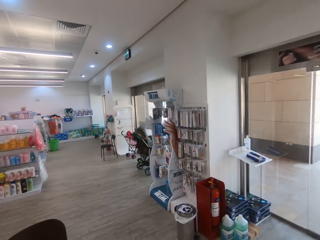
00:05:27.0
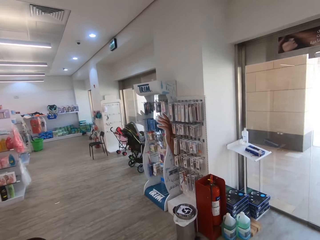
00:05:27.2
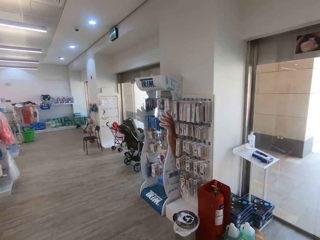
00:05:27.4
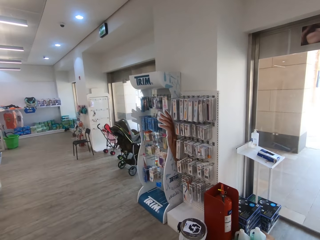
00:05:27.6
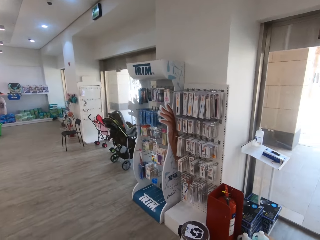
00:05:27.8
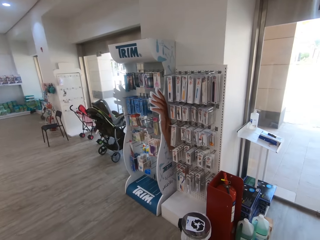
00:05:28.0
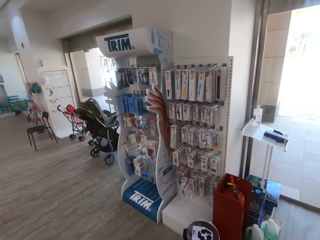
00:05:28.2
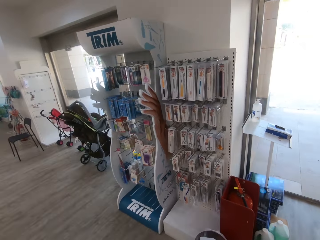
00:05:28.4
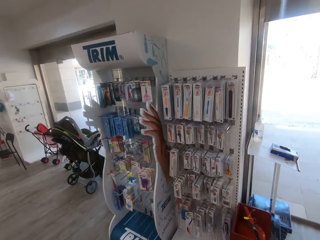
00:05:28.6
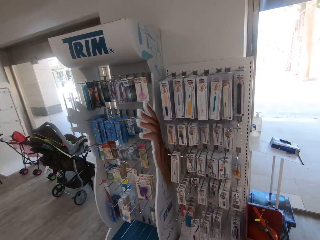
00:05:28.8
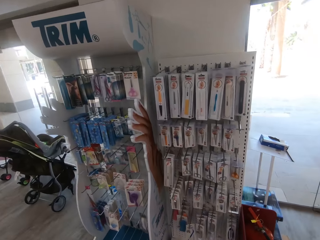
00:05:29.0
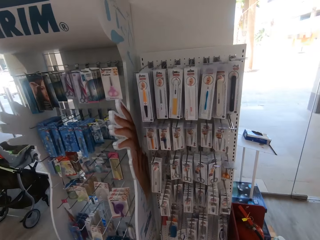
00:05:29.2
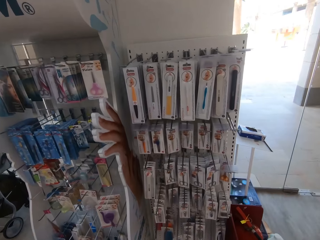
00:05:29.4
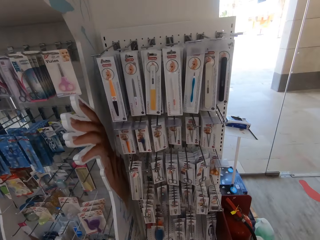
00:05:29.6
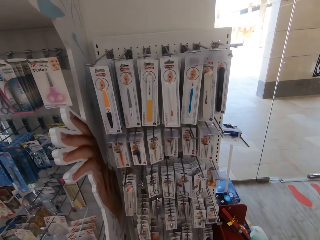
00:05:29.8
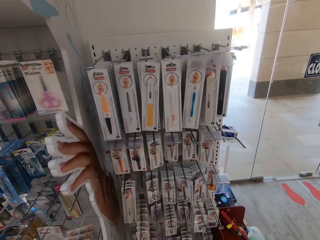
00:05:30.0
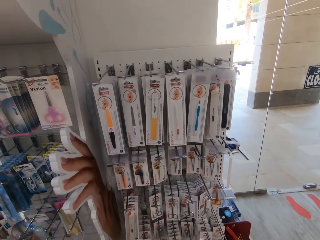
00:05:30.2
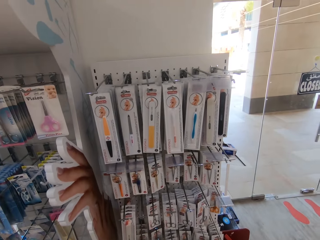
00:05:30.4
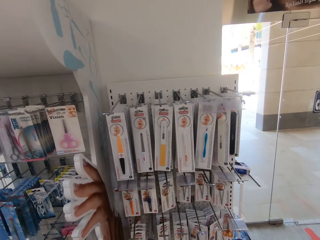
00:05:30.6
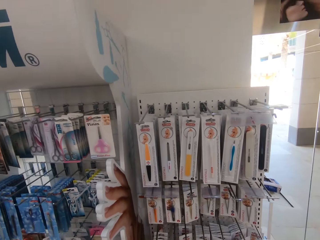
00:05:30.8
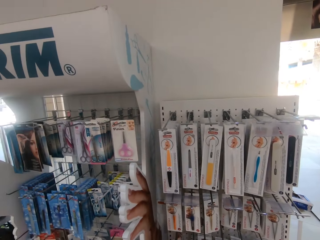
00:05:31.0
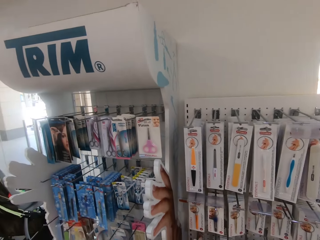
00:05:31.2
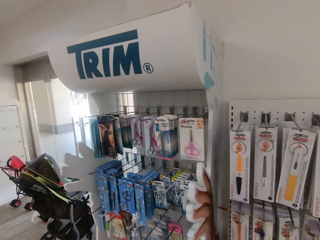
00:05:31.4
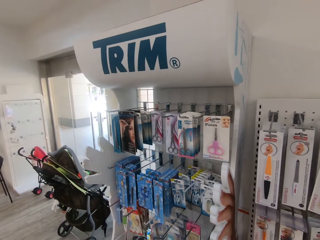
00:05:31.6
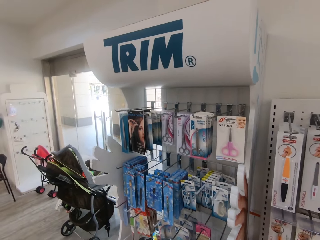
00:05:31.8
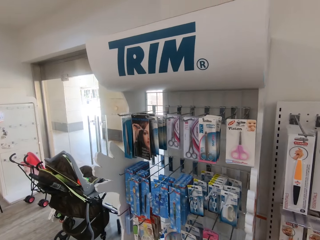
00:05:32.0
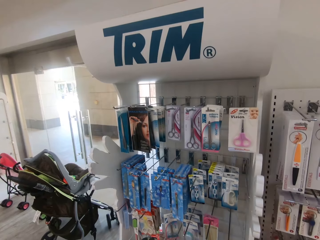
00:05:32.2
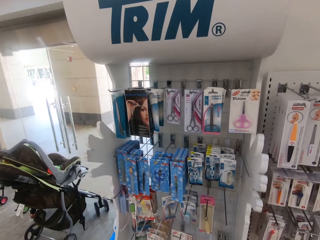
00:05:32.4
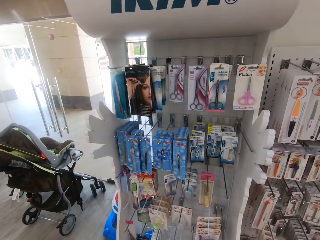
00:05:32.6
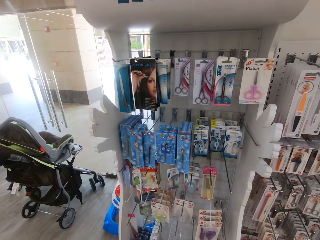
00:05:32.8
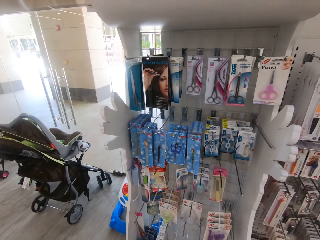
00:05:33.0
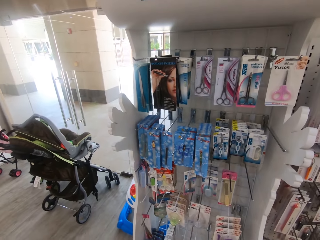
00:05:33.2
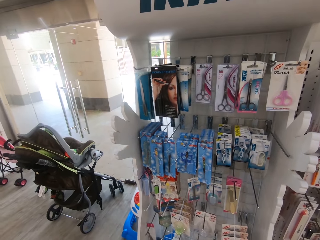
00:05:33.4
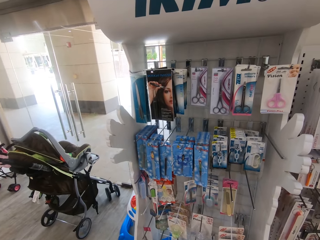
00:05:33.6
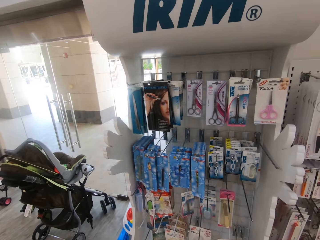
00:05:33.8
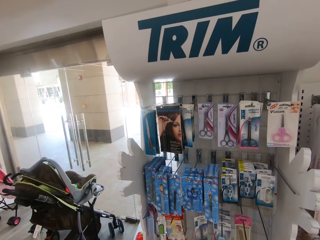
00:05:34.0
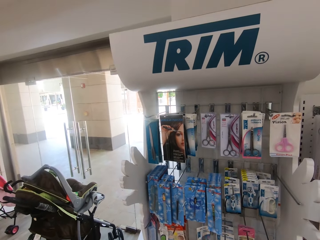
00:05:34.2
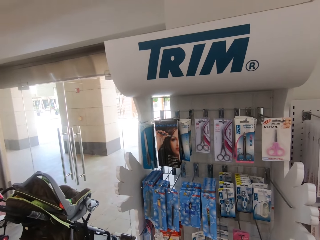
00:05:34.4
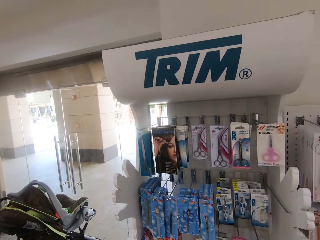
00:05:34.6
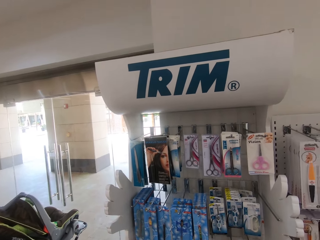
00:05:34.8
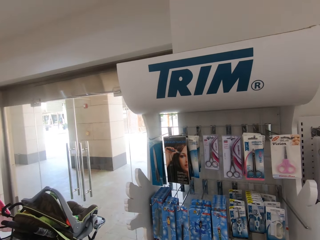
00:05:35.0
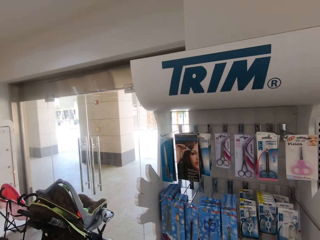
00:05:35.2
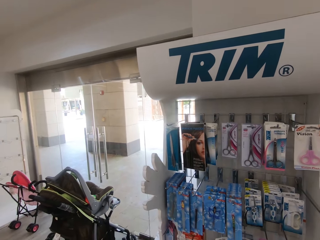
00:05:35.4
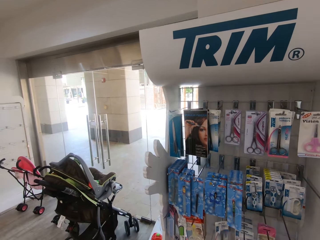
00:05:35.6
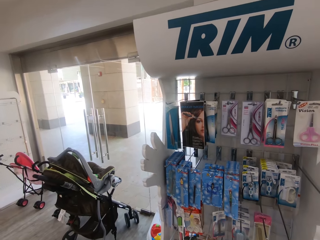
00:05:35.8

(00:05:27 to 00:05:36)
The camera wearer looks around the shelves.

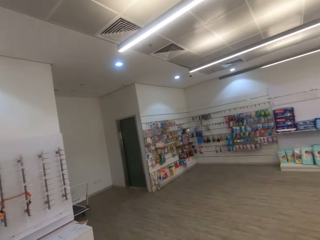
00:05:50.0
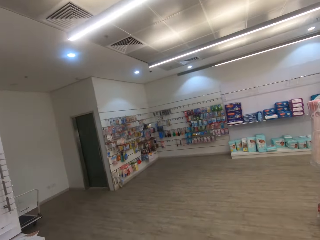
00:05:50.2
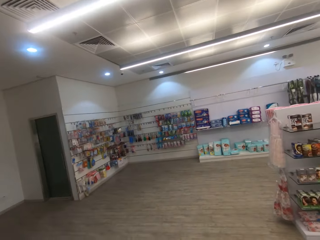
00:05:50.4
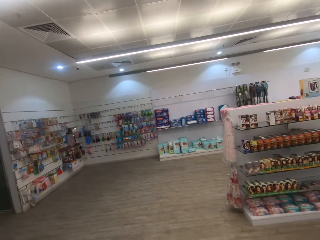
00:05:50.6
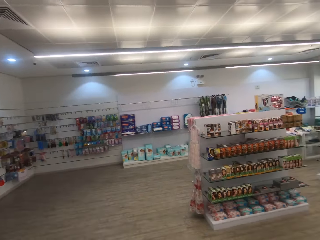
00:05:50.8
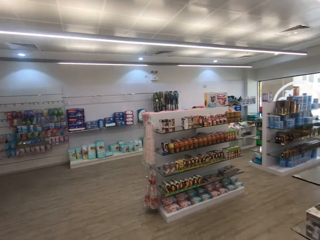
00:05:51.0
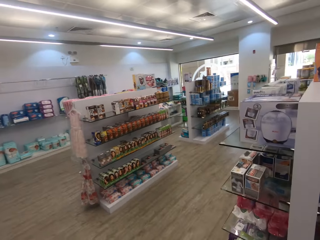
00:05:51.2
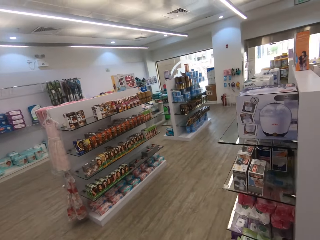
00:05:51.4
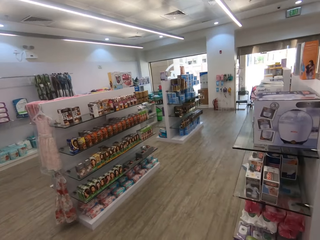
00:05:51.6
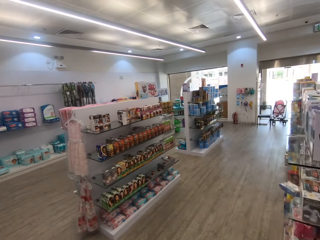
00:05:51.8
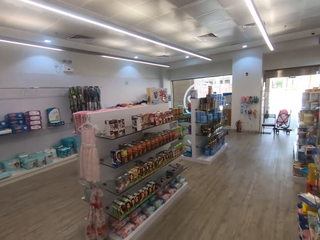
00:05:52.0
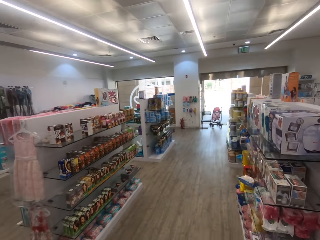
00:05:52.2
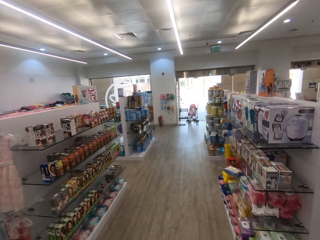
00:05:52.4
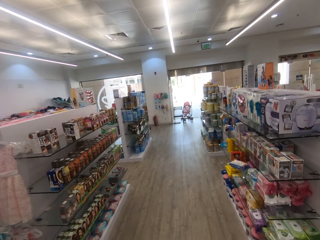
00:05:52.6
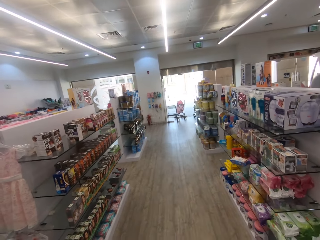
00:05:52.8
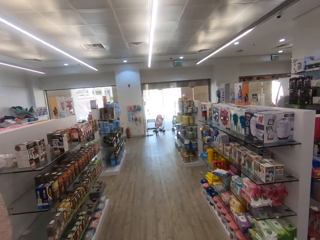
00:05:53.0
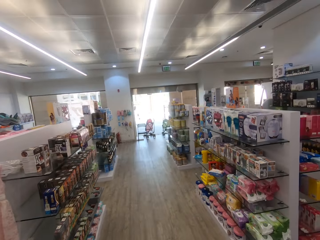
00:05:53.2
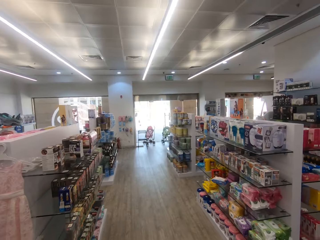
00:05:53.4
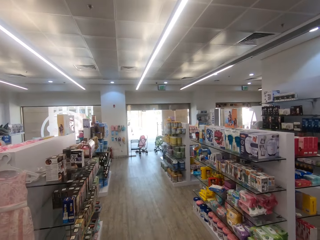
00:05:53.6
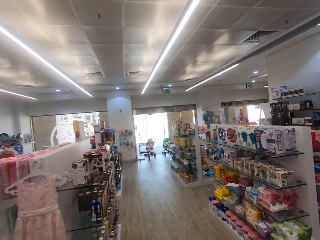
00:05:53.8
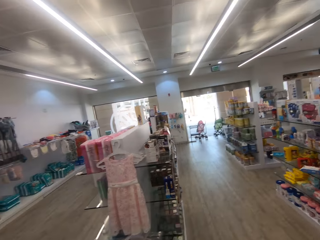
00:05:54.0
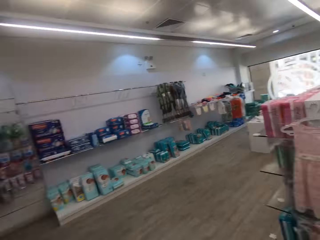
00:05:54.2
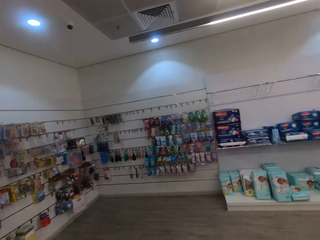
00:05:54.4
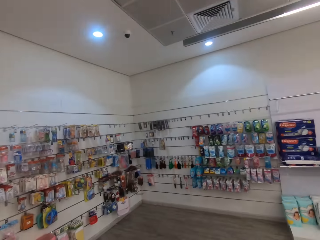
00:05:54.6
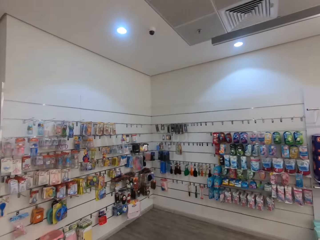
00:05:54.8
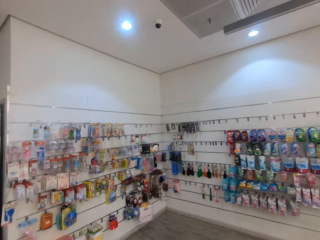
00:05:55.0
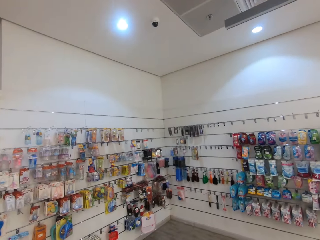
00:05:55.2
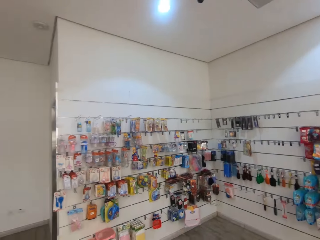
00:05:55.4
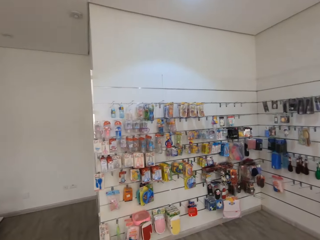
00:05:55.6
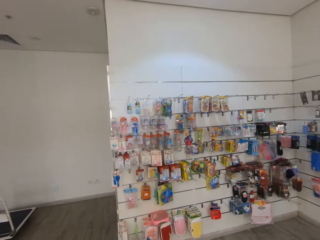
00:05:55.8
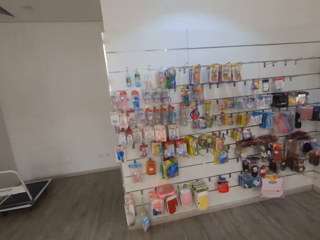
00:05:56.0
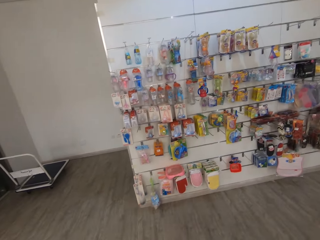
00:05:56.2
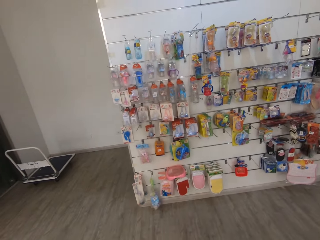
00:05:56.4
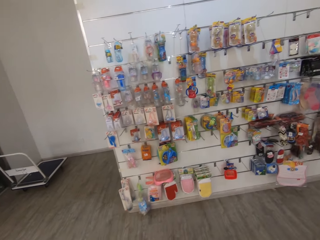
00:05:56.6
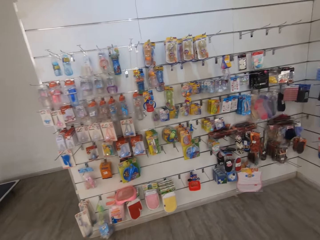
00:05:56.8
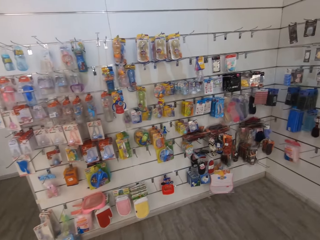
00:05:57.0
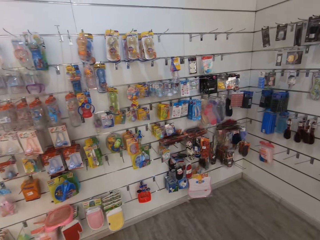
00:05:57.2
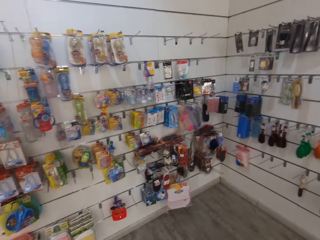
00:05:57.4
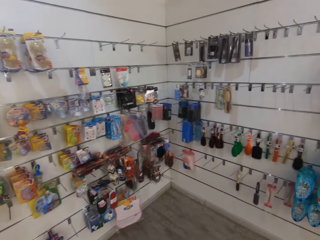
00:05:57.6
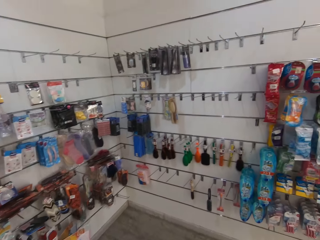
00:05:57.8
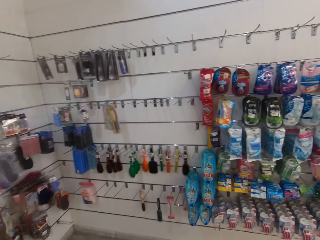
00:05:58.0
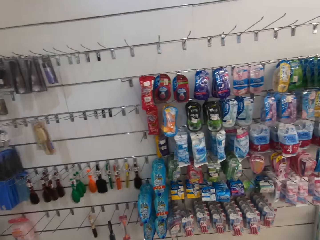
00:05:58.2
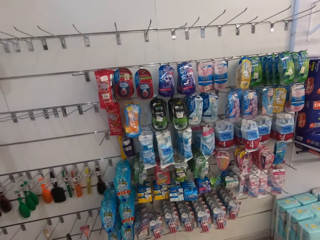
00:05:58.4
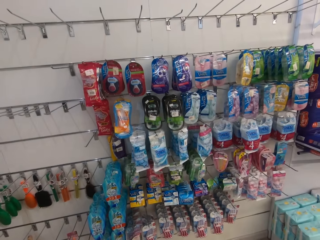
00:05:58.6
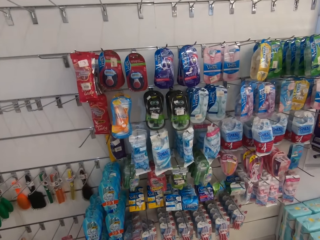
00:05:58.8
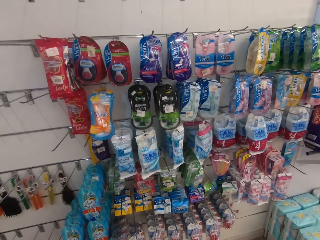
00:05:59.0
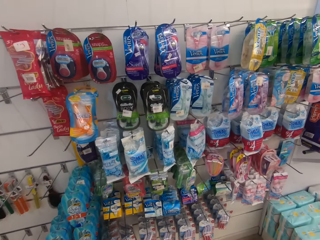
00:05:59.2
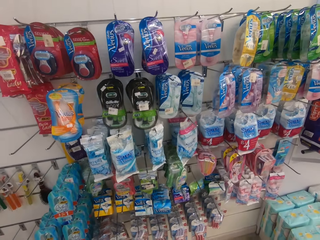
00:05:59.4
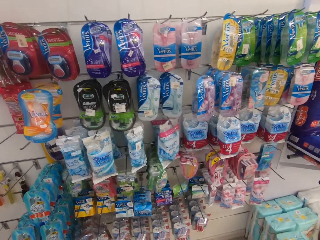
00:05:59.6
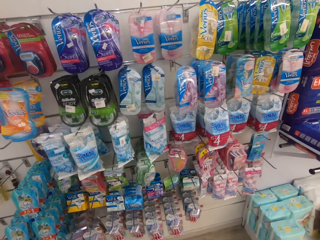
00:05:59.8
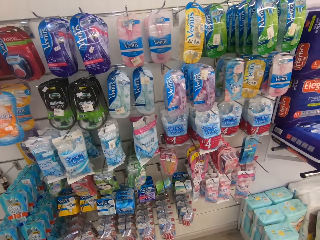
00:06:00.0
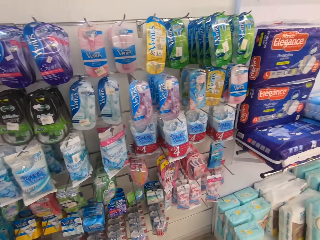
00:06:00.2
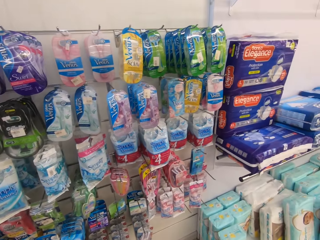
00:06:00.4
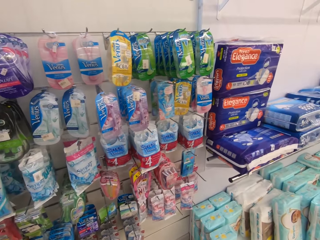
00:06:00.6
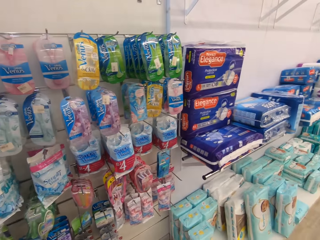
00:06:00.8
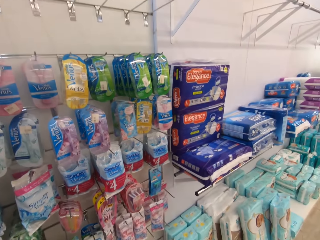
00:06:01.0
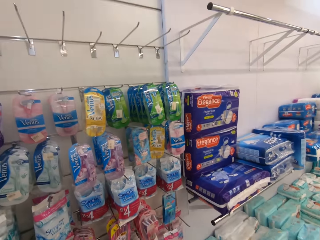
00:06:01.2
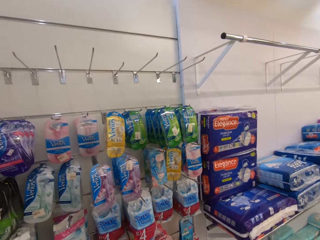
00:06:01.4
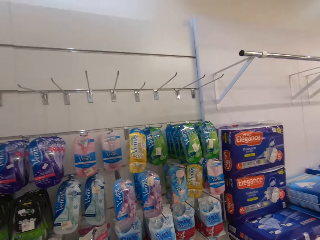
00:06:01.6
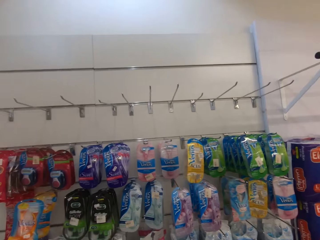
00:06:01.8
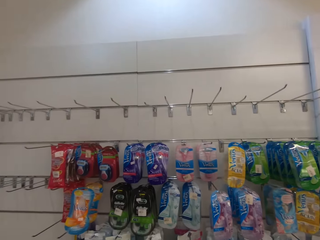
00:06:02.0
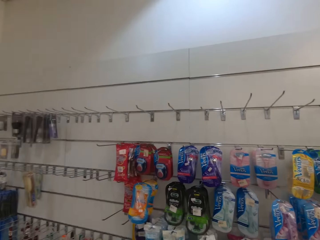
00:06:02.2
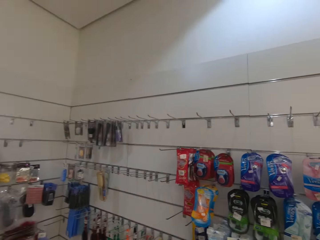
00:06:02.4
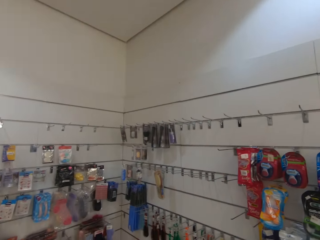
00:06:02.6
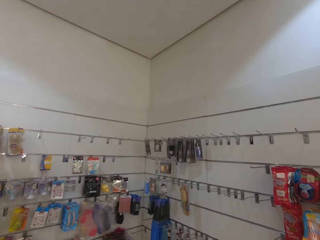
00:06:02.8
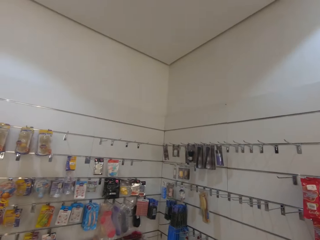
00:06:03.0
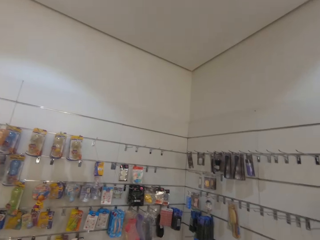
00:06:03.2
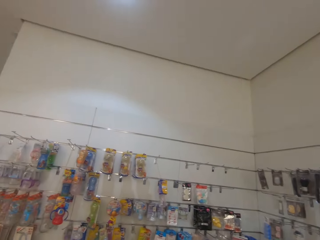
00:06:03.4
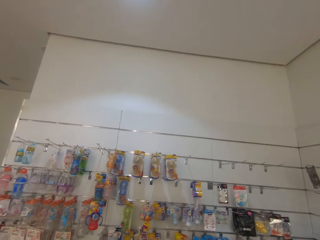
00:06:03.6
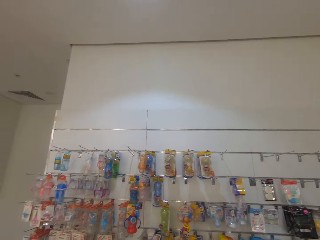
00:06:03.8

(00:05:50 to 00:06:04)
The camera wearer walks around. They look around the shelves.
